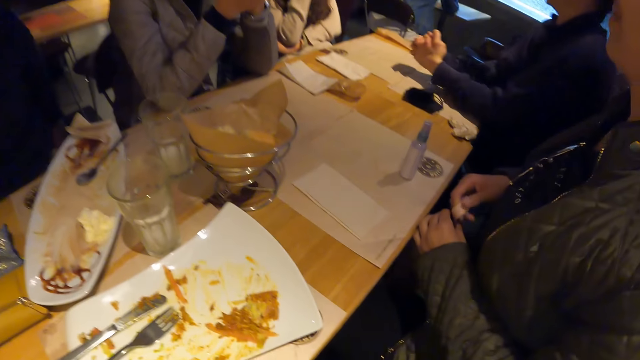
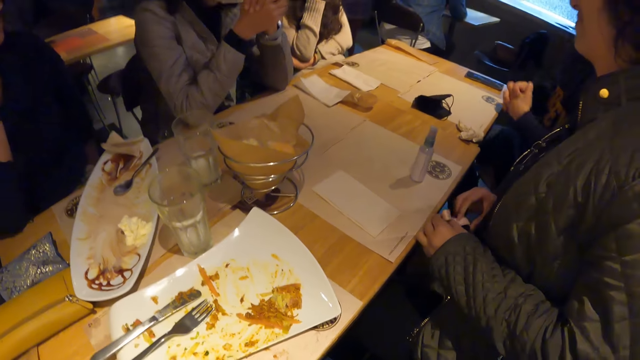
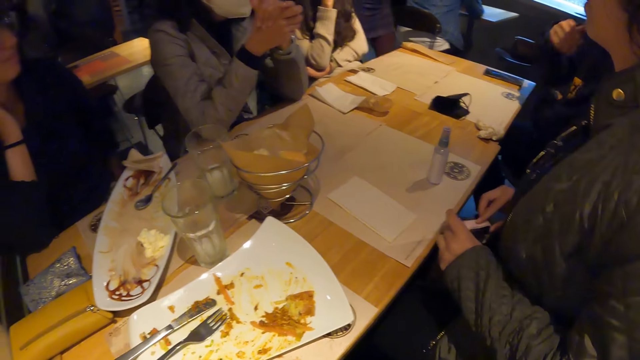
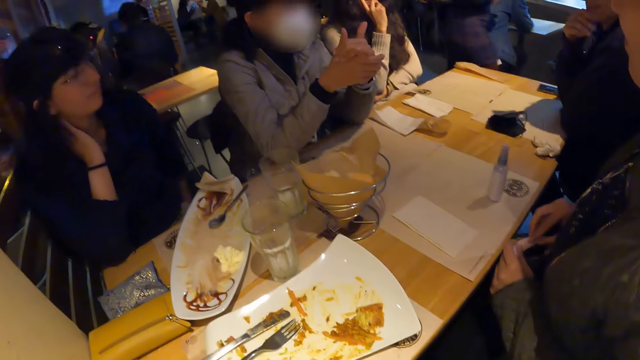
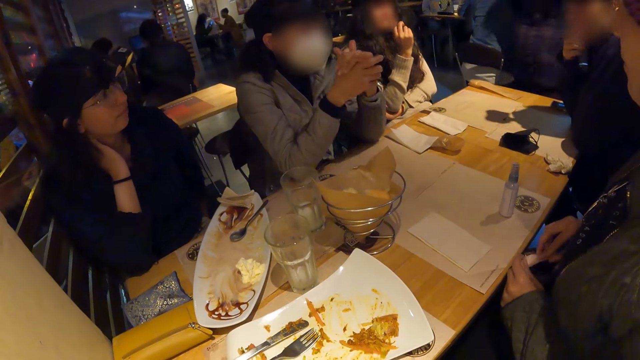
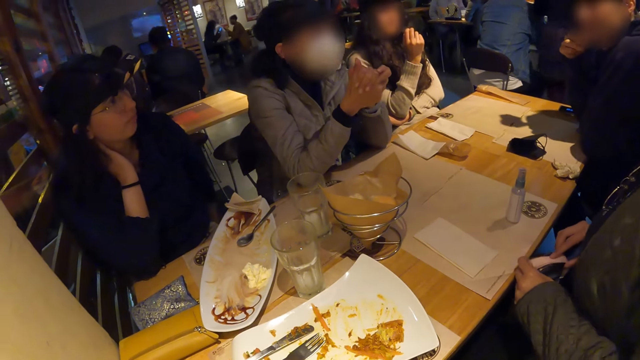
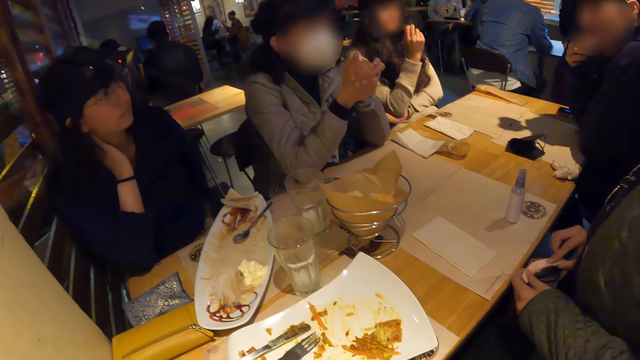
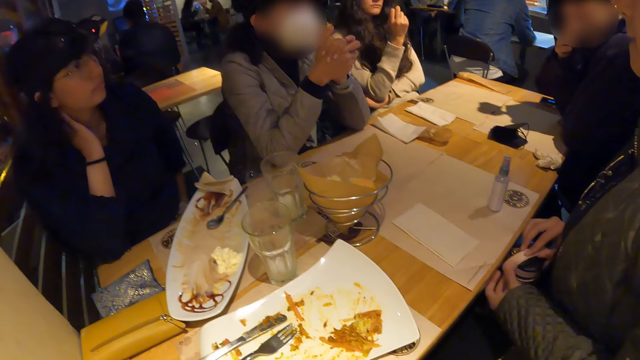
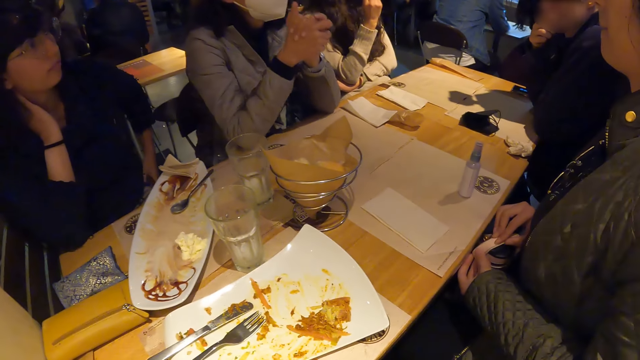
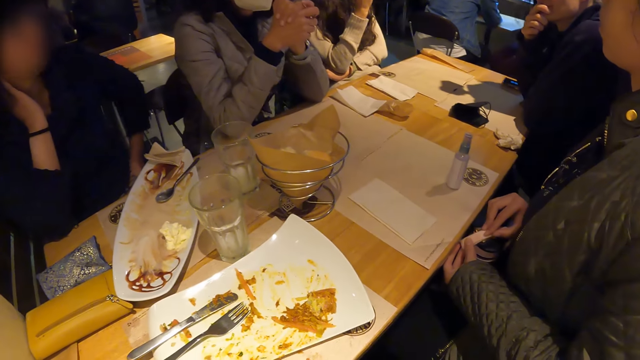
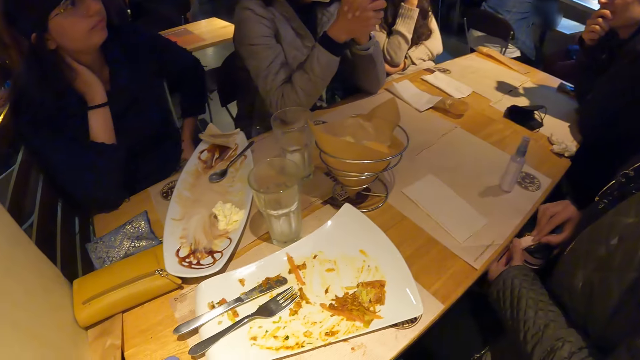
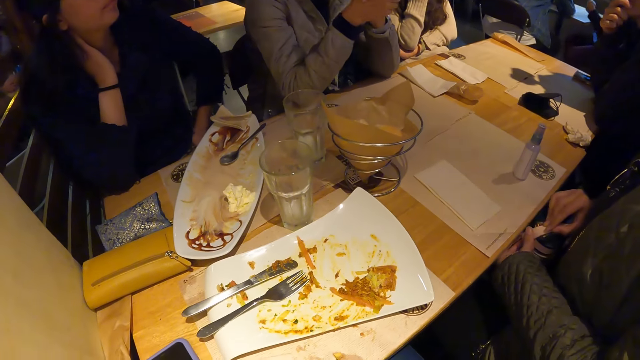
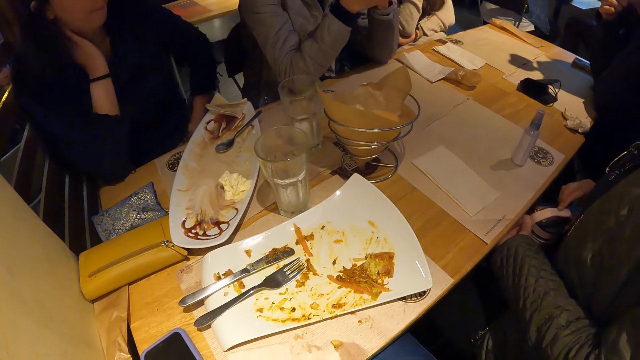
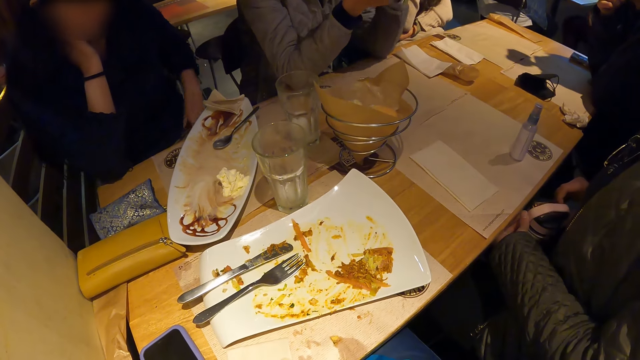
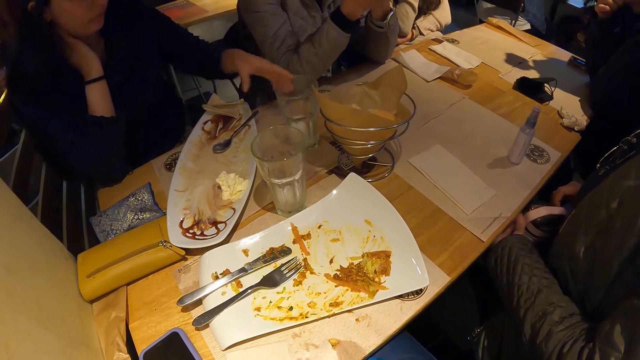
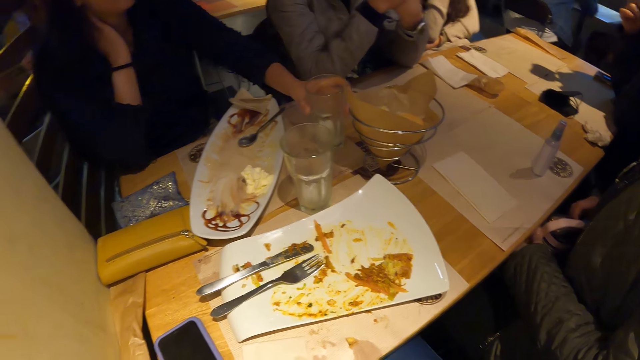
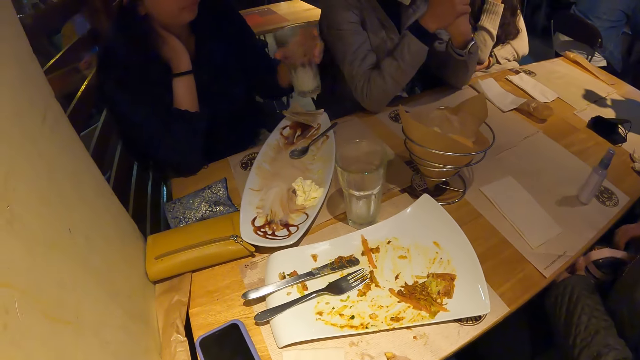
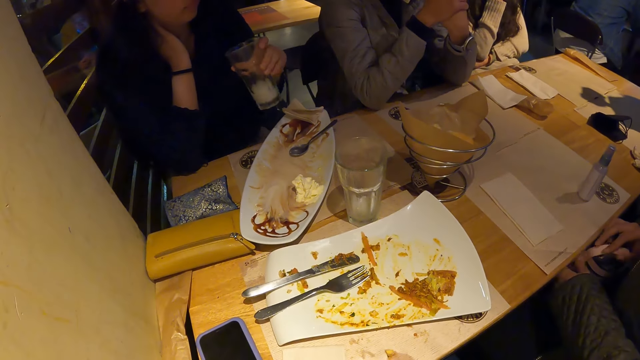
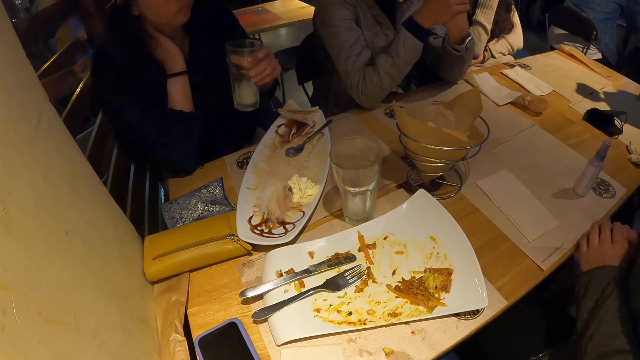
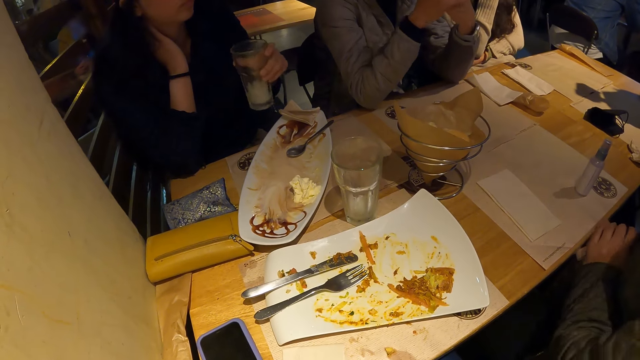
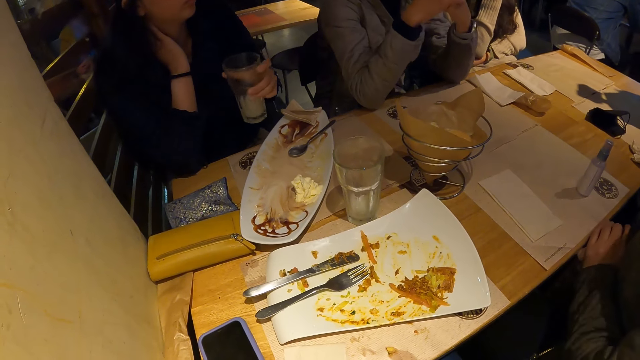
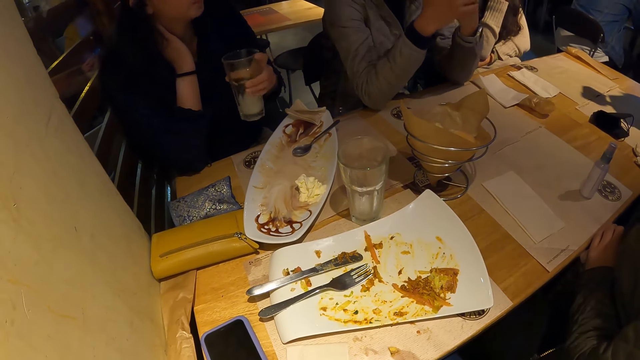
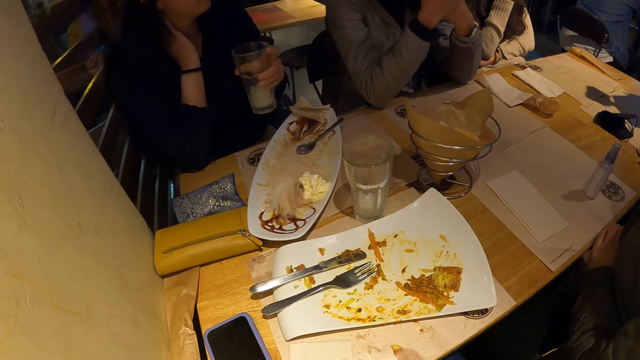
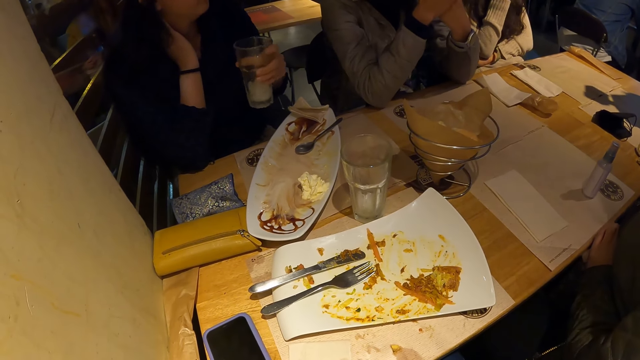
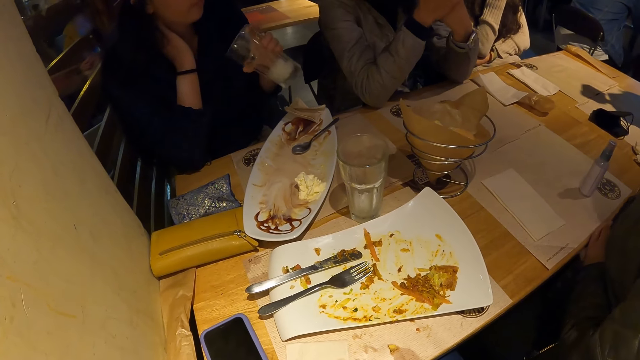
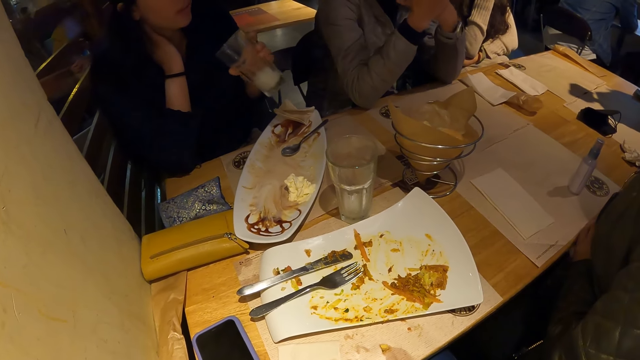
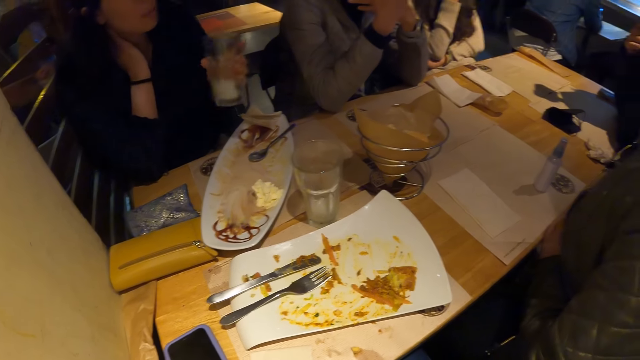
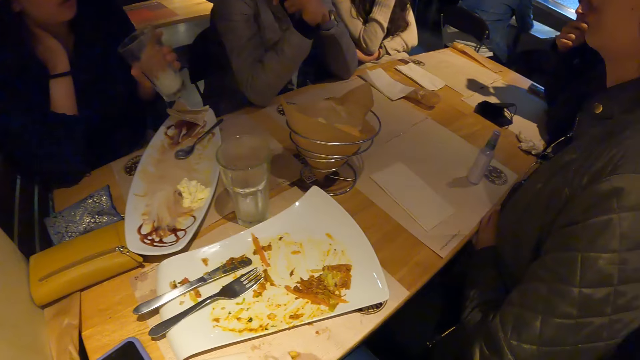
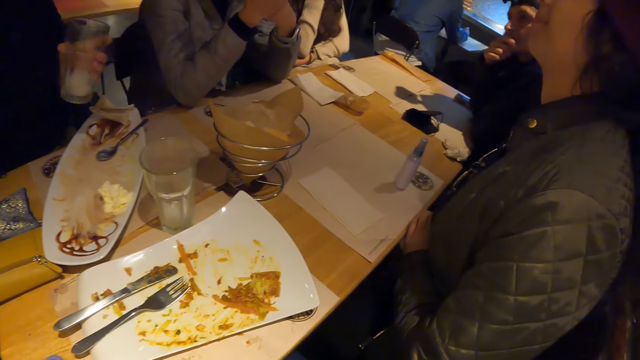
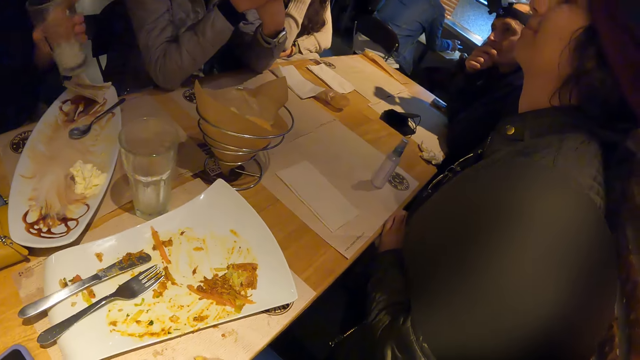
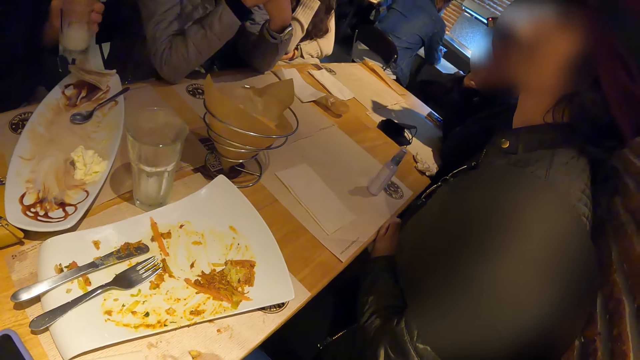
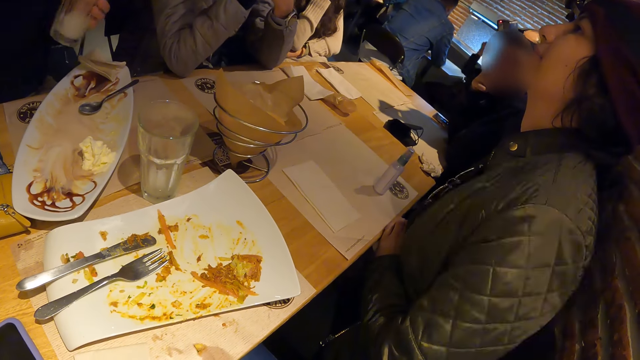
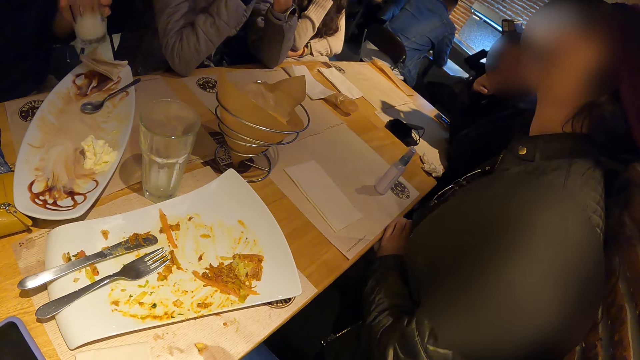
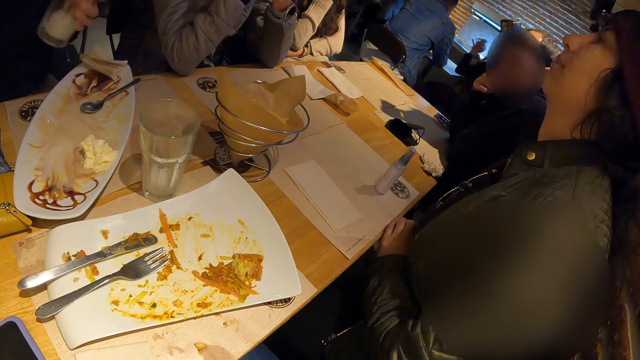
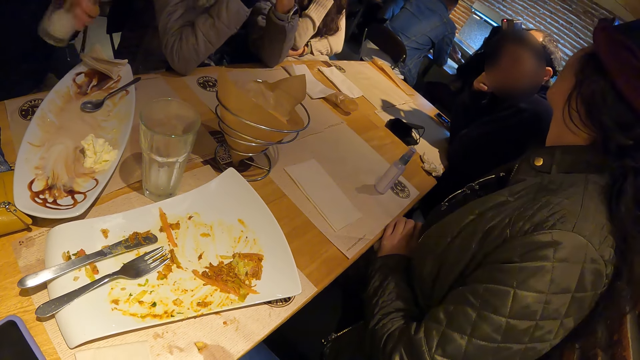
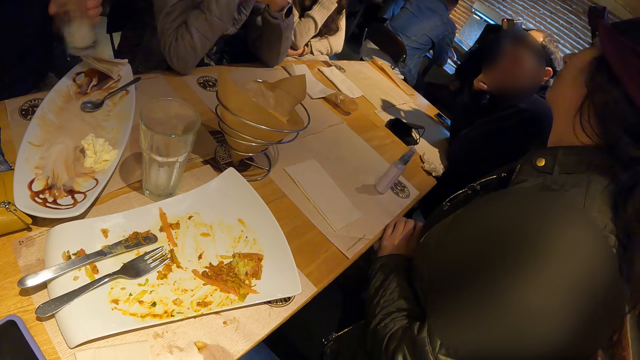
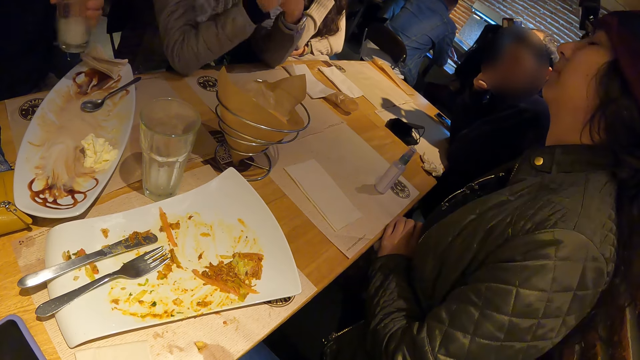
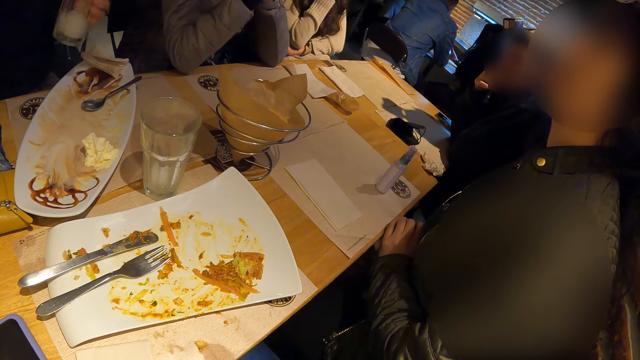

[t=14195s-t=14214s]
A man moves the hands. The camera wearer looks around. A woman interacts with the group of people at the table. Another woman picks the glass of water with her left hand. The other woman shakes the glass. The camera wearer looks around.

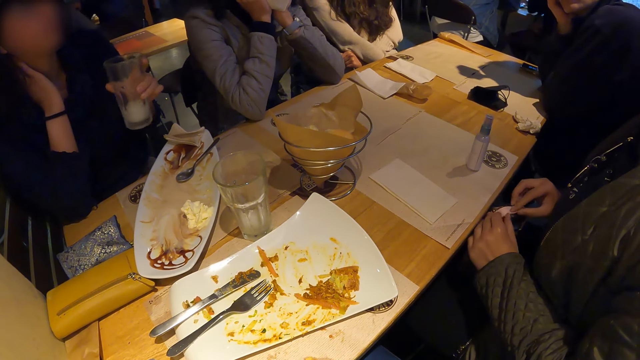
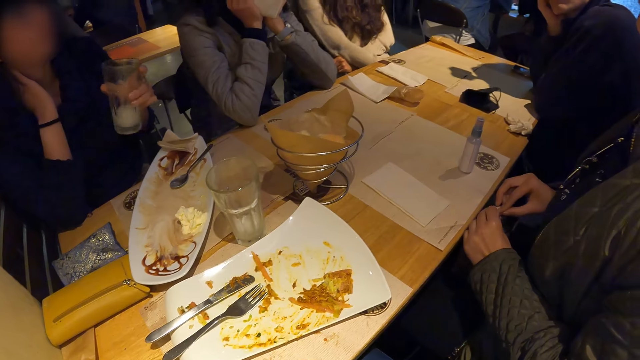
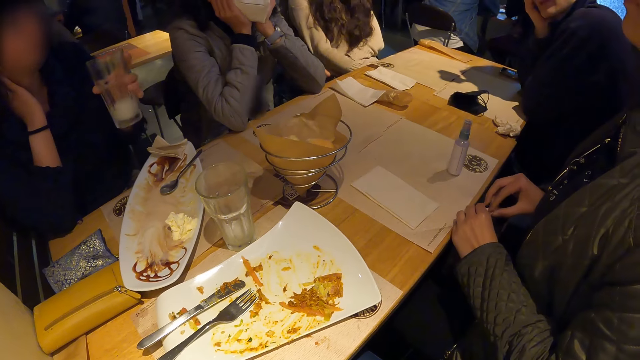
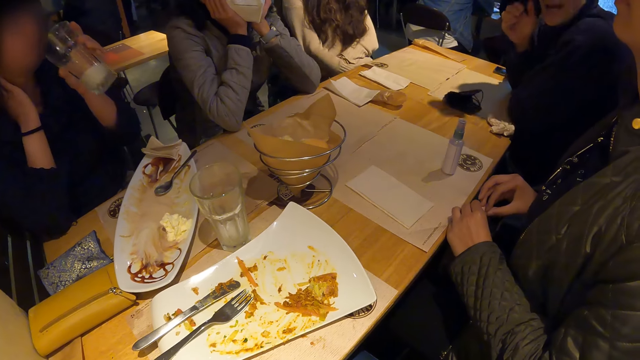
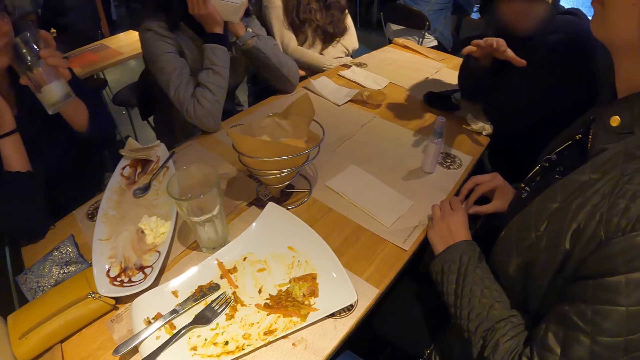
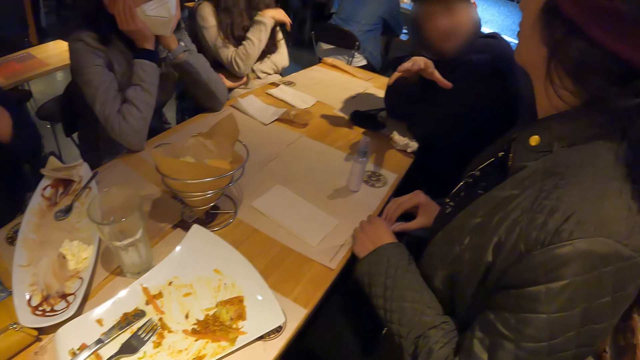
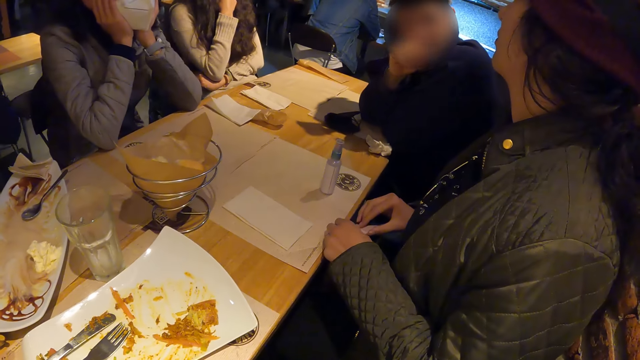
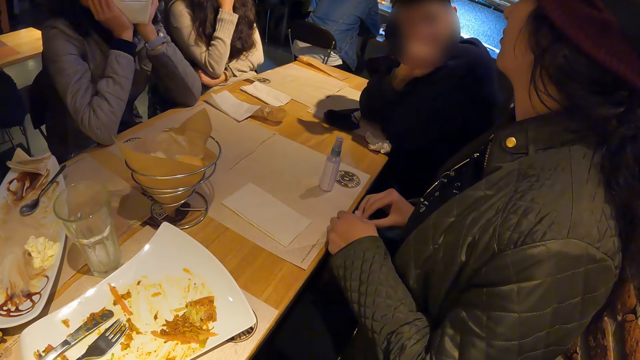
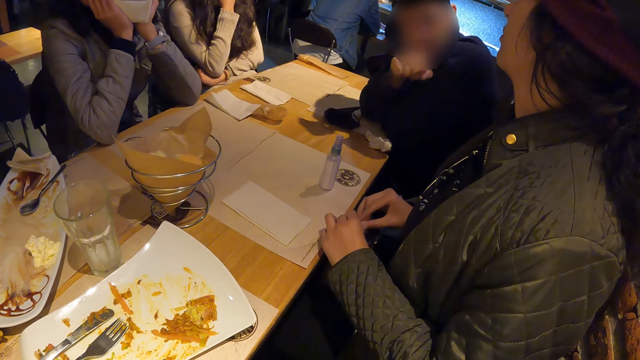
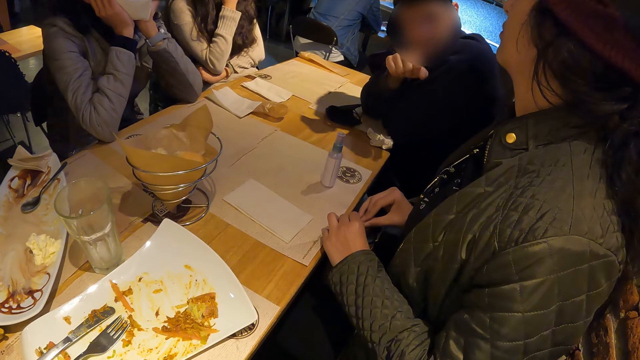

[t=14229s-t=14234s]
The woman interacts with the group of people at the table.
